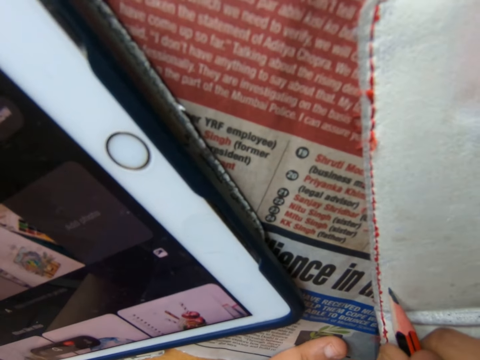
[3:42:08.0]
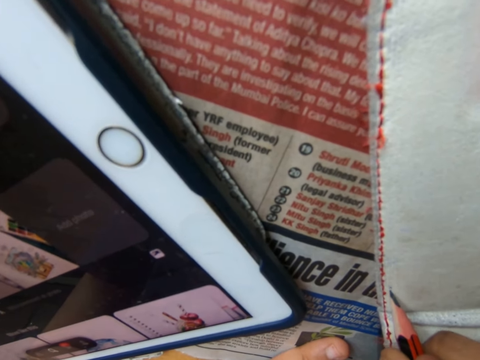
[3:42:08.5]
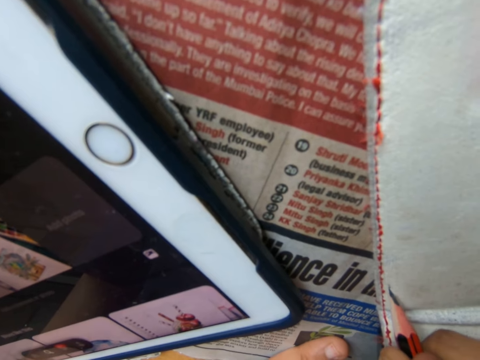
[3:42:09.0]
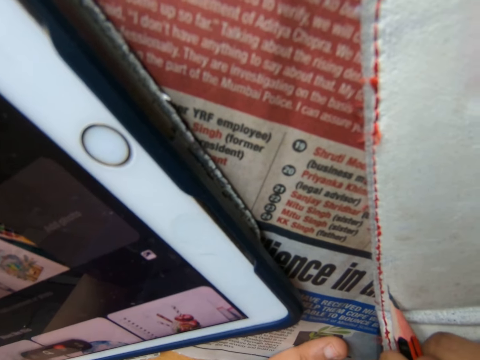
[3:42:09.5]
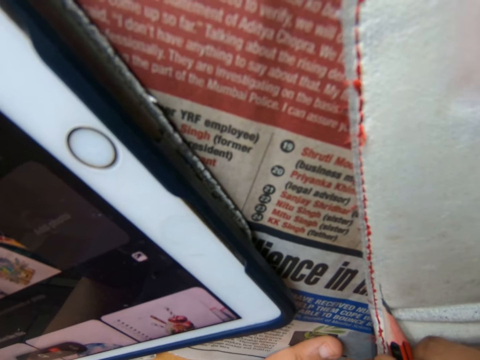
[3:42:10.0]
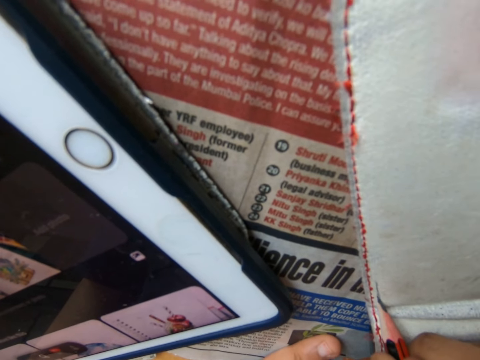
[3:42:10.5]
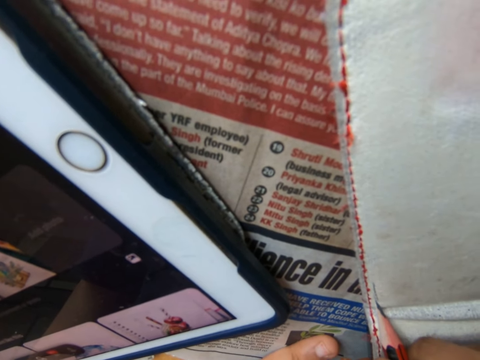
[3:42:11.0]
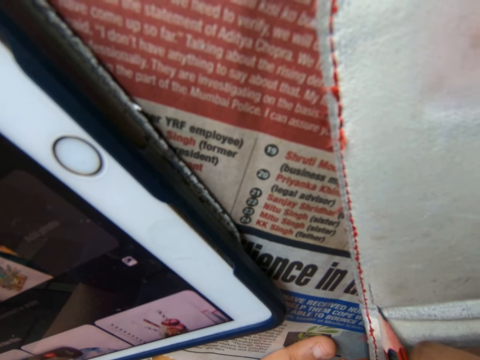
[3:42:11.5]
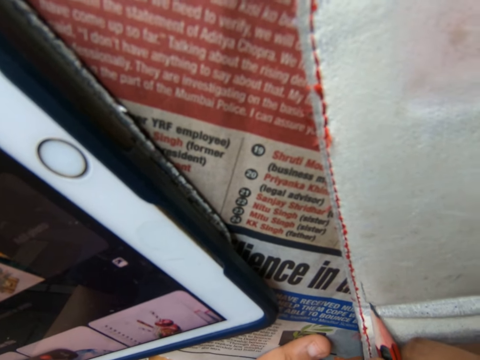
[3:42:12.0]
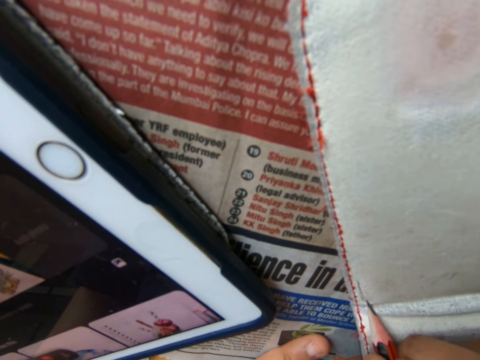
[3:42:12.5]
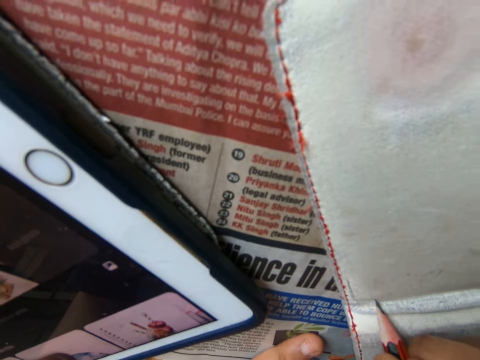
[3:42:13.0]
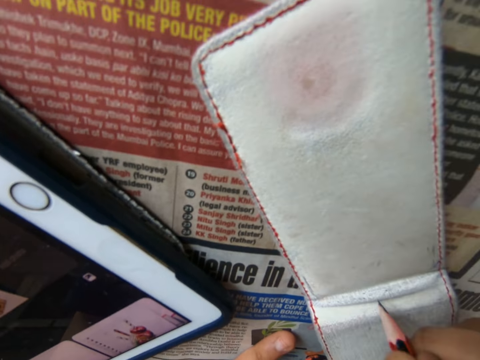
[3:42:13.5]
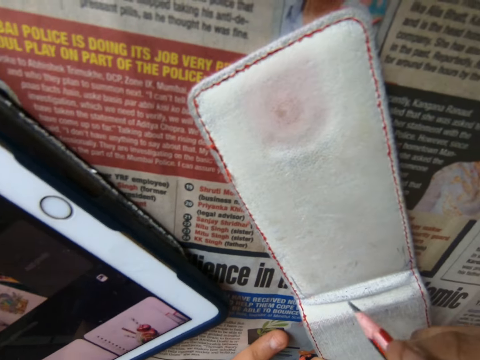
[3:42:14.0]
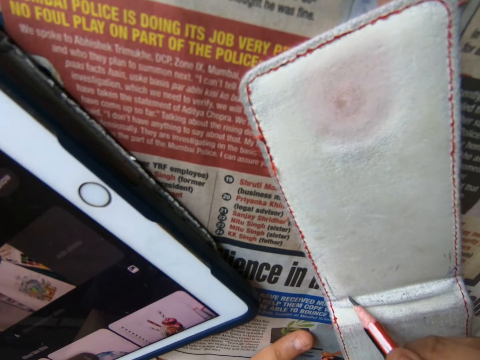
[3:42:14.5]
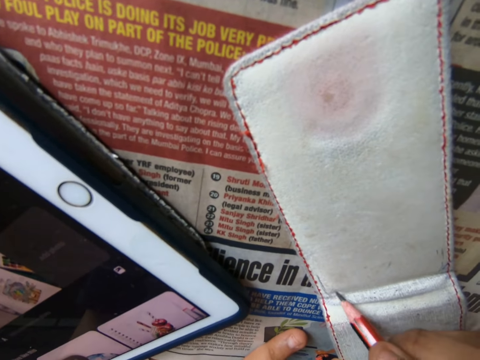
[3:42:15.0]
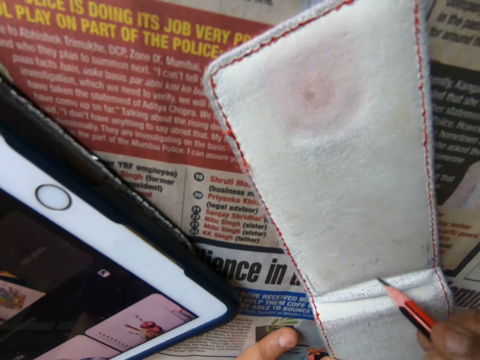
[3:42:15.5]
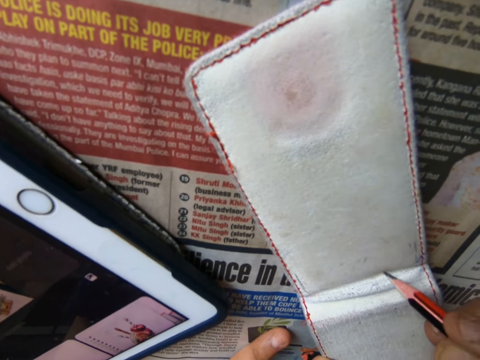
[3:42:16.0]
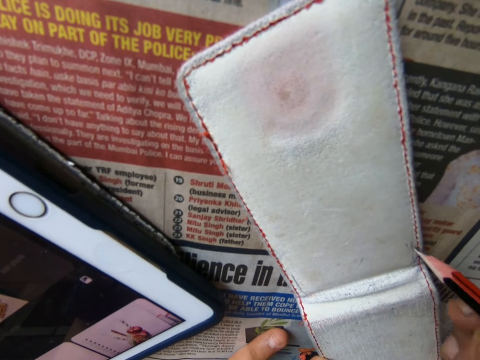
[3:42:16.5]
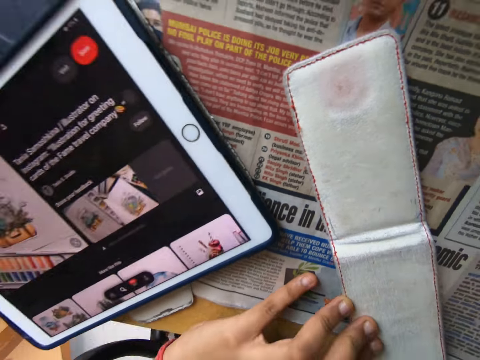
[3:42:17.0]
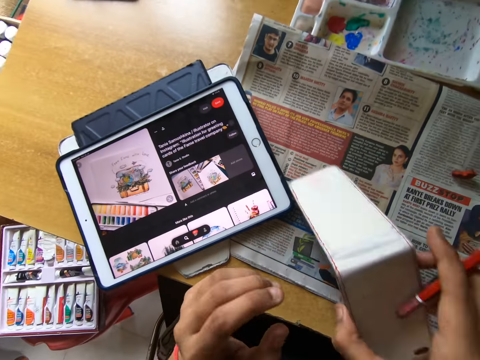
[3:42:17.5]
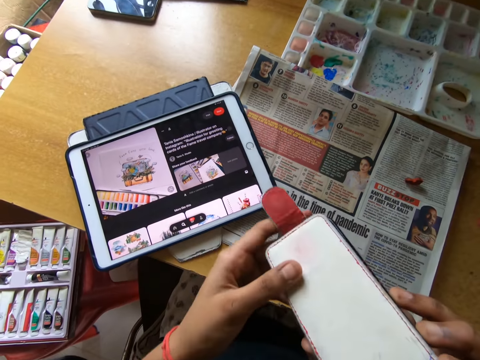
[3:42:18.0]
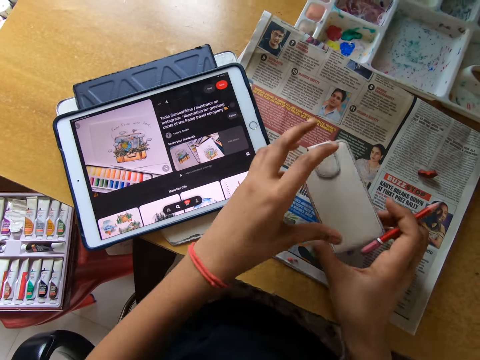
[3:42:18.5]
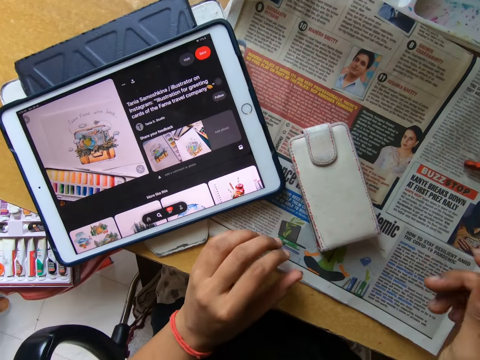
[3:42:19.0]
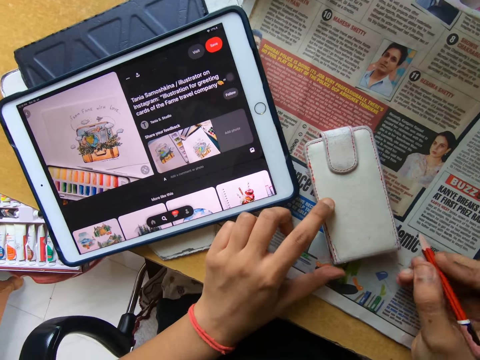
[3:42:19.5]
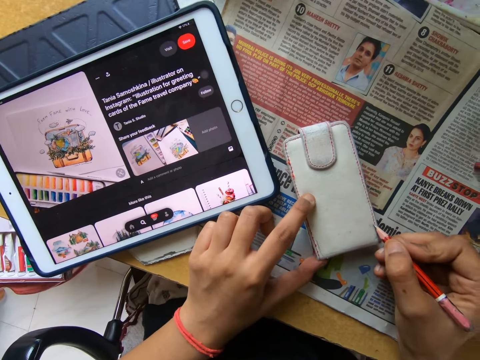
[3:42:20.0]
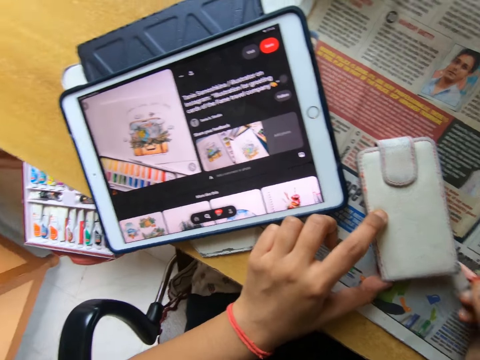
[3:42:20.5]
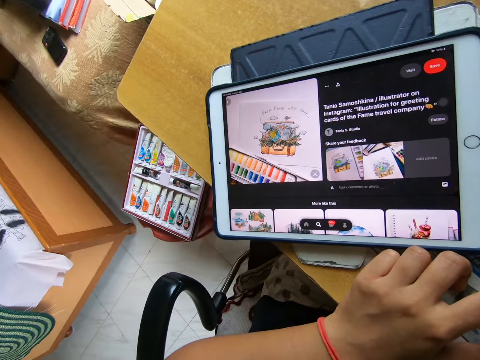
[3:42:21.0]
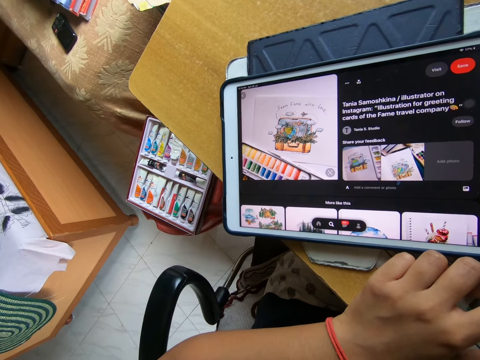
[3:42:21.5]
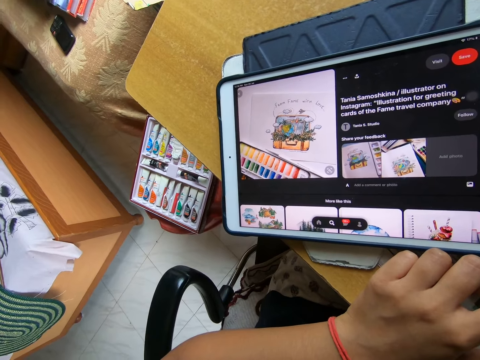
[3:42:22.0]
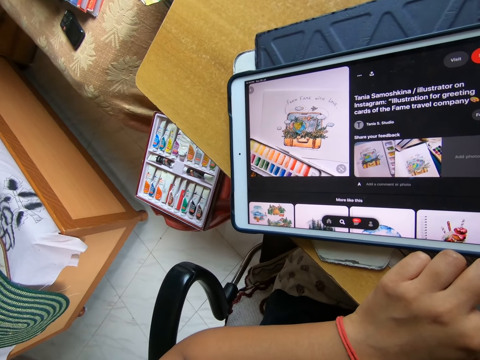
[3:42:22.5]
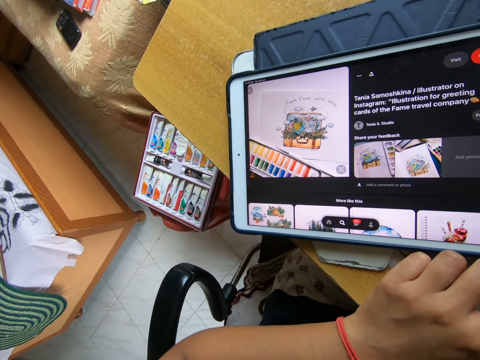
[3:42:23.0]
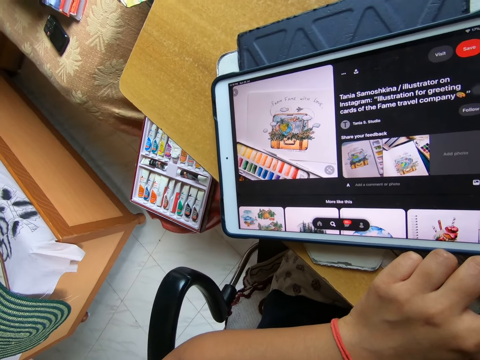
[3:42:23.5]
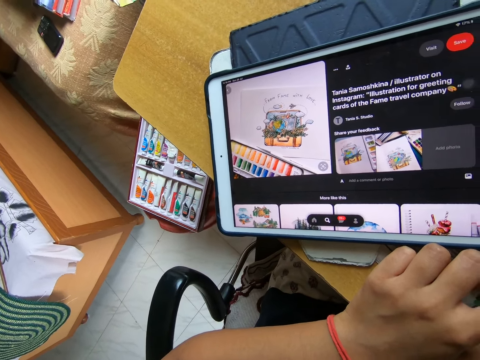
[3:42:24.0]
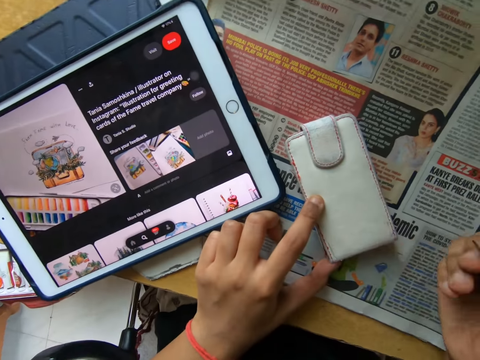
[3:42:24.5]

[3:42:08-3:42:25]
The camera wearer draws on the wallet with the pencil in her right hand. She lifts the wallet from the table with her right hand. She closes the wallet with her left hand. She places the wallet on the table. She draws on the wallet with the pencil in her right hand.

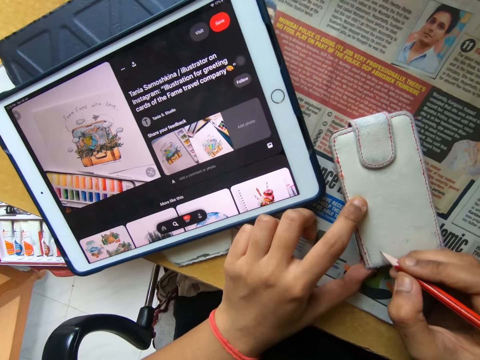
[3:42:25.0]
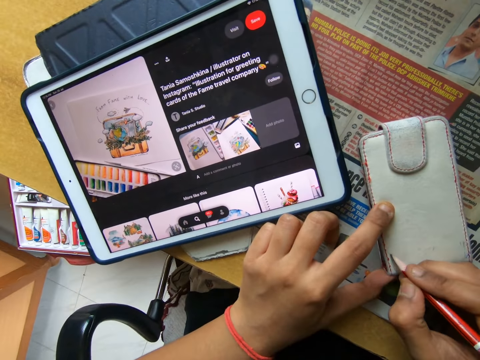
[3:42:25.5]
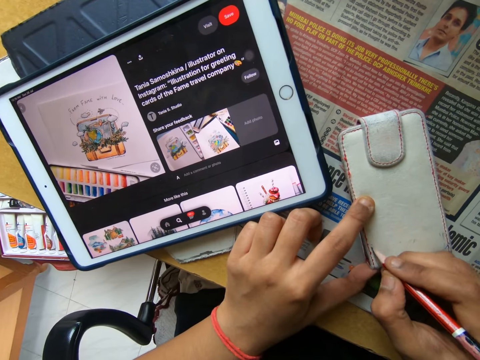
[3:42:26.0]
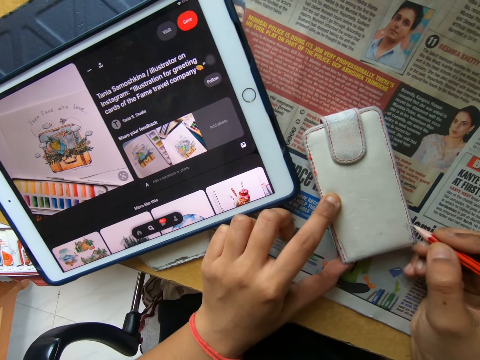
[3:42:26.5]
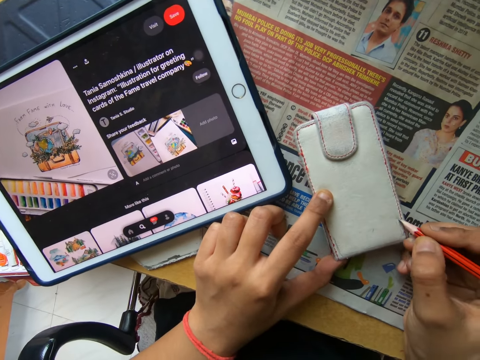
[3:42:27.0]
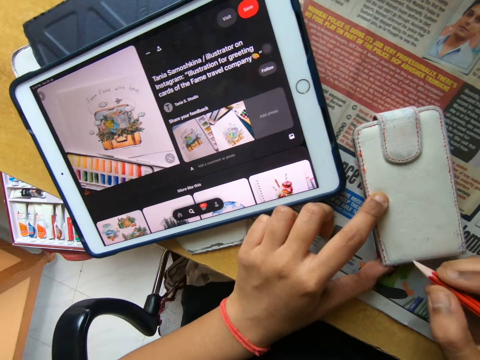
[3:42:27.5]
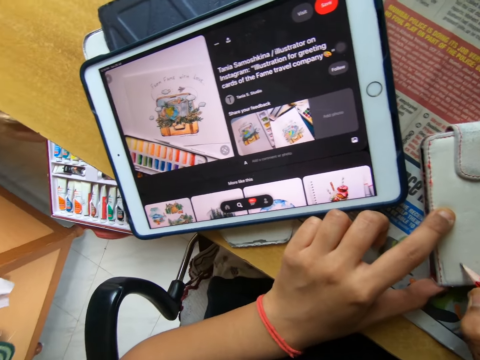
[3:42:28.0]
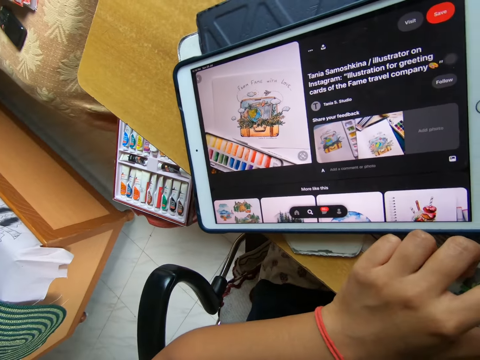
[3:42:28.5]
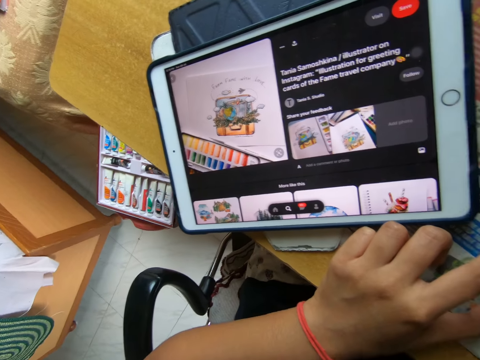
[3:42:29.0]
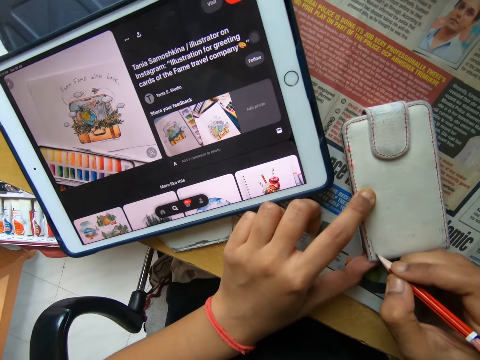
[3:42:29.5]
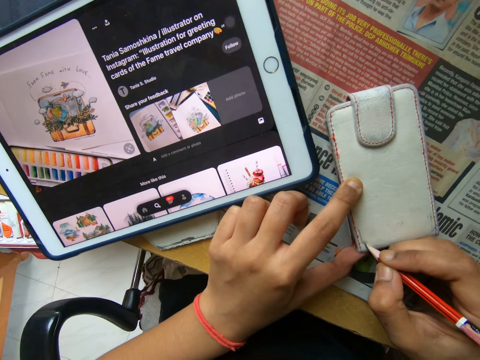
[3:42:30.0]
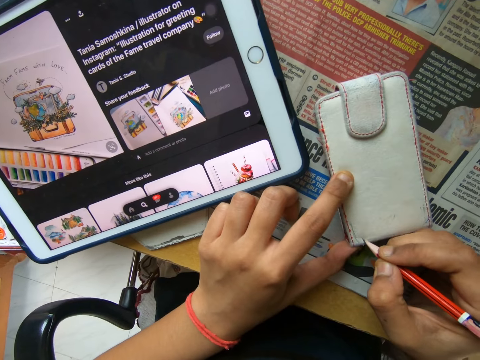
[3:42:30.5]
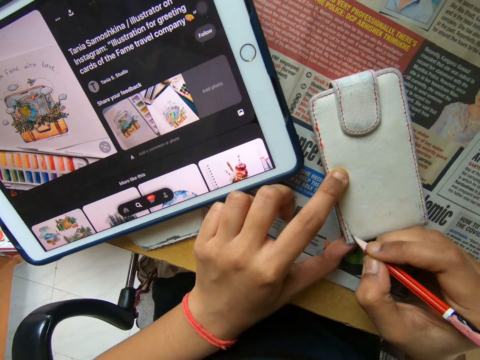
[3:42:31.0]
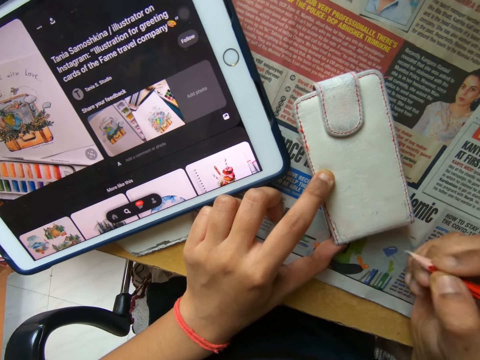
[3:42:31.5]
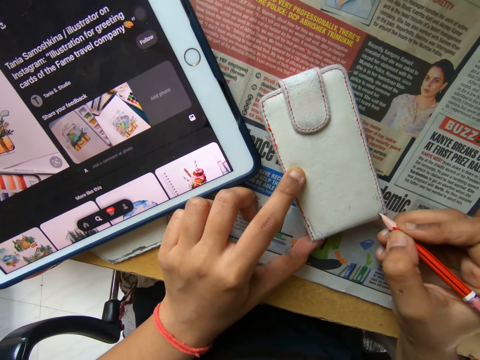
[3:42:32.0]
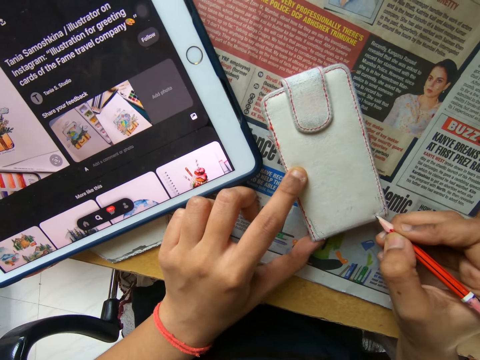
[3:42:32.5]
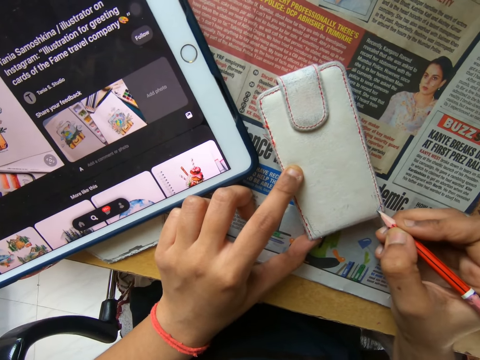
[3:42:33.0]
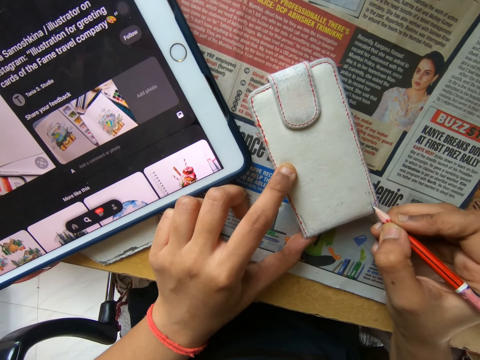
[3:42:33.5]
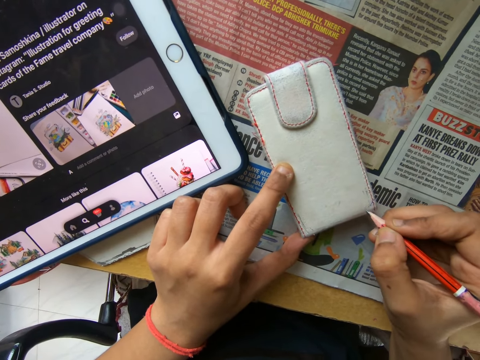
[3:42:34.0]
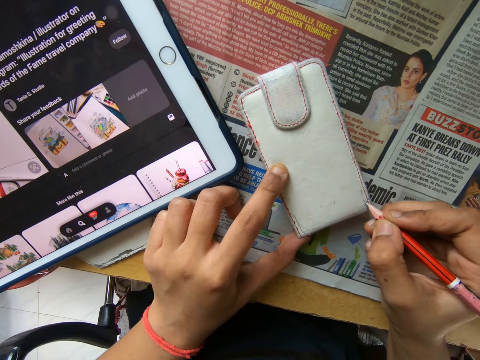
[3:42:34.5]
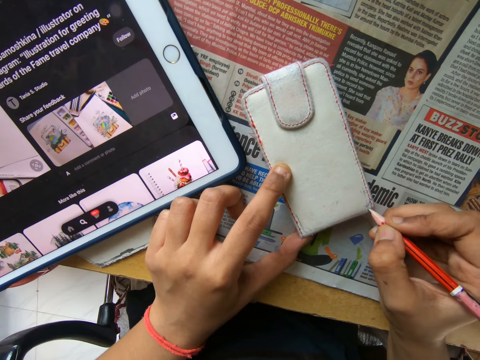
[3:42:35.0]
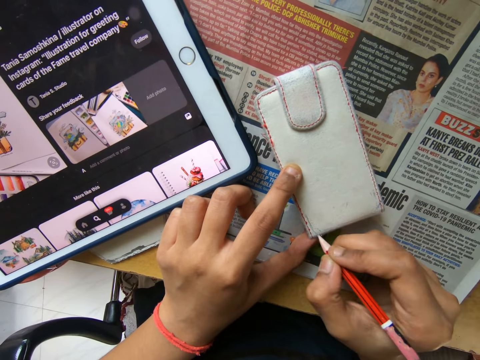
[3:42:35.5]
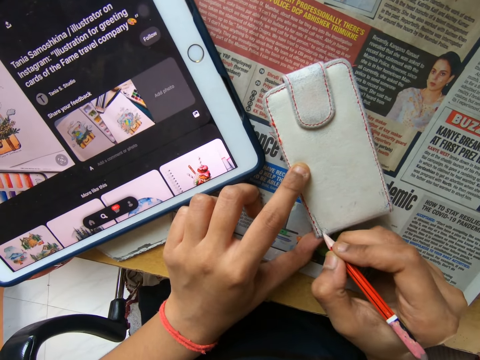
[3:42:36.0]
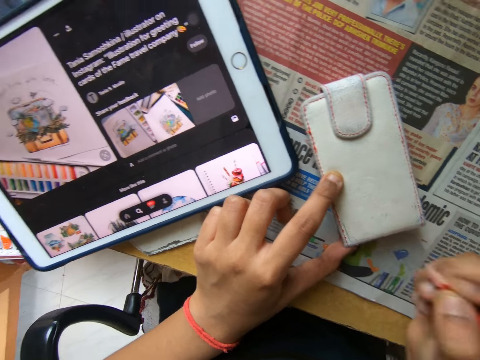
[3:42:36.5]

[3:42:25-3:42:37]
The camera wearer draws on the wallet with the pencil in her right hand. She draws on the wallet with the pencil in her right hand again.
